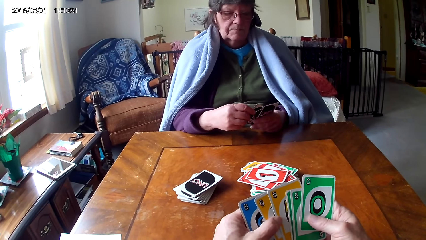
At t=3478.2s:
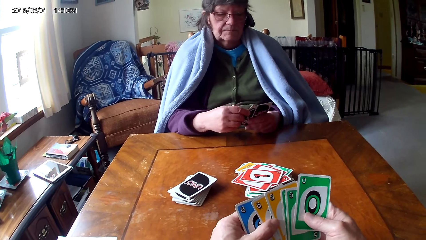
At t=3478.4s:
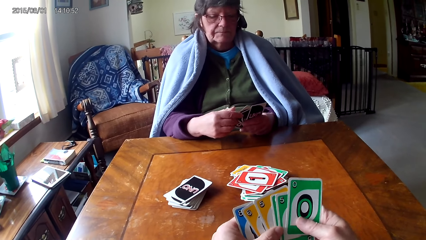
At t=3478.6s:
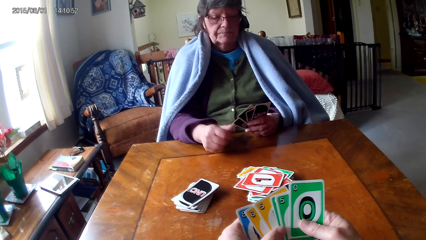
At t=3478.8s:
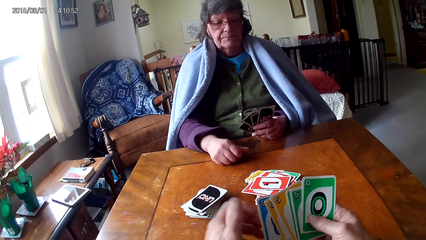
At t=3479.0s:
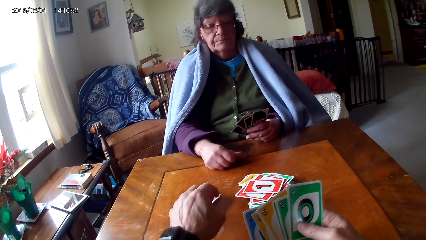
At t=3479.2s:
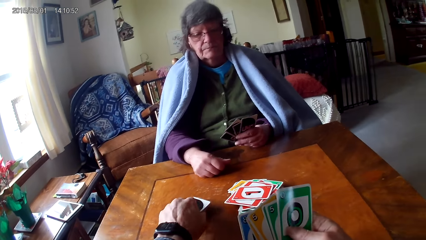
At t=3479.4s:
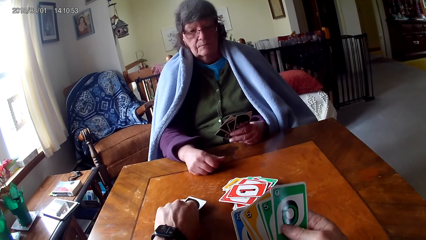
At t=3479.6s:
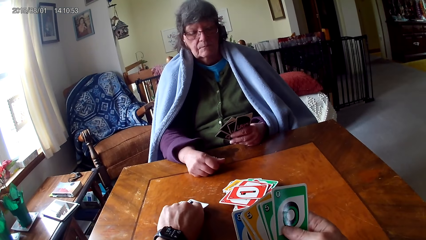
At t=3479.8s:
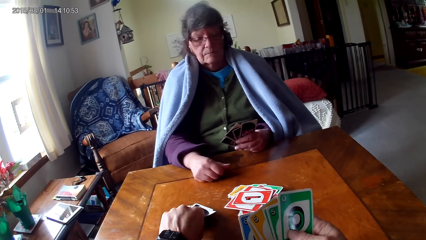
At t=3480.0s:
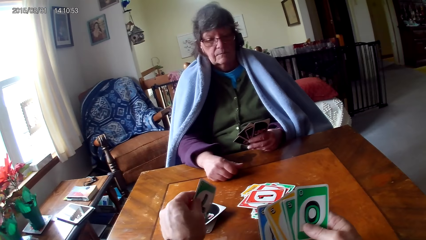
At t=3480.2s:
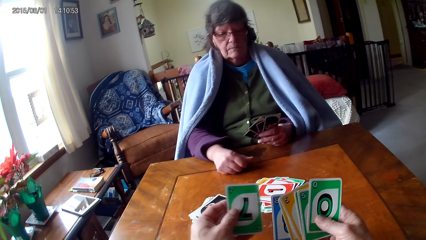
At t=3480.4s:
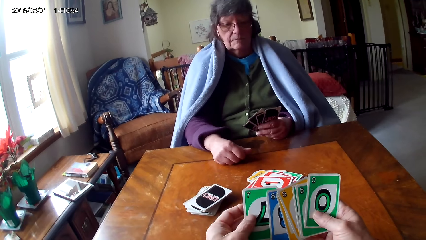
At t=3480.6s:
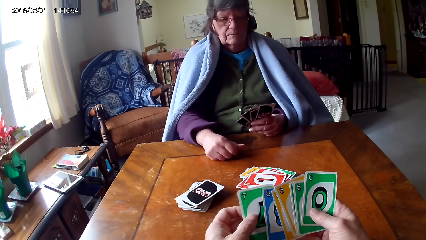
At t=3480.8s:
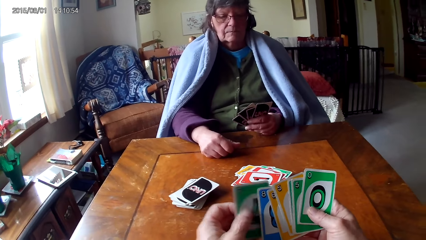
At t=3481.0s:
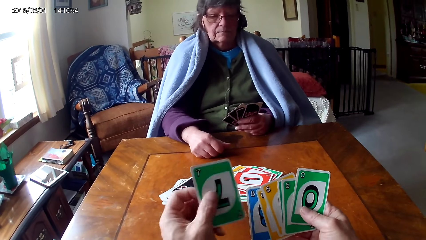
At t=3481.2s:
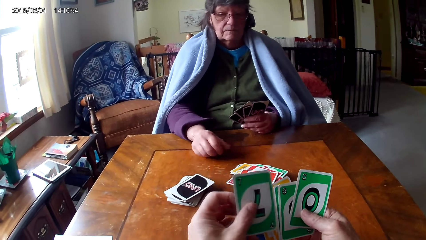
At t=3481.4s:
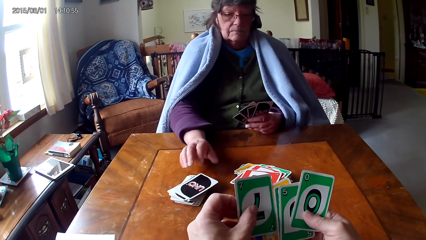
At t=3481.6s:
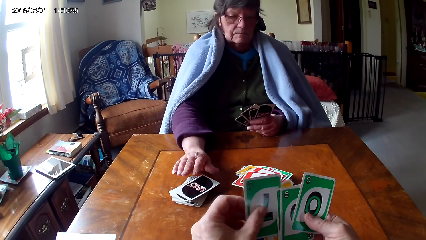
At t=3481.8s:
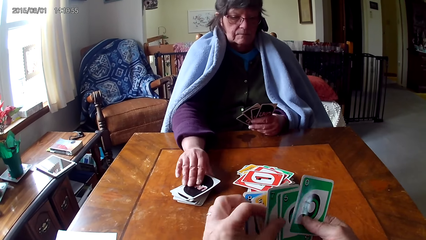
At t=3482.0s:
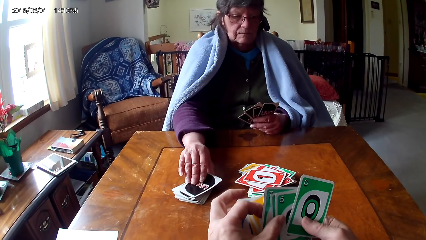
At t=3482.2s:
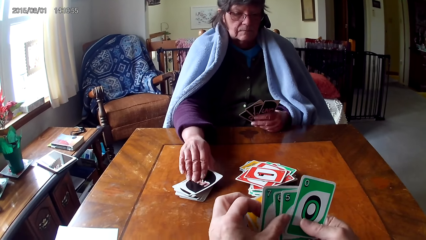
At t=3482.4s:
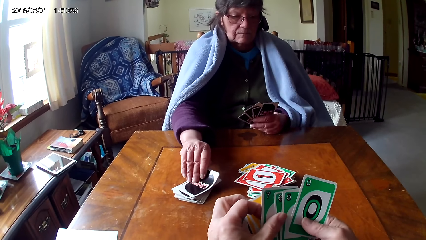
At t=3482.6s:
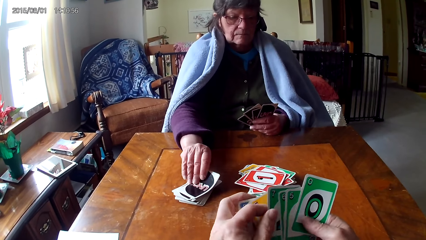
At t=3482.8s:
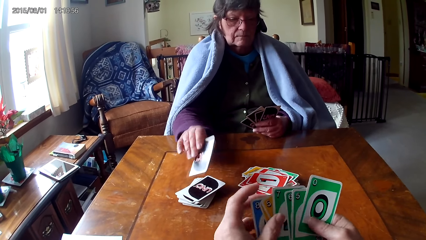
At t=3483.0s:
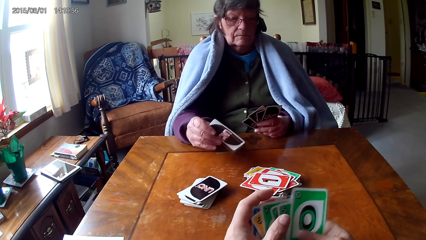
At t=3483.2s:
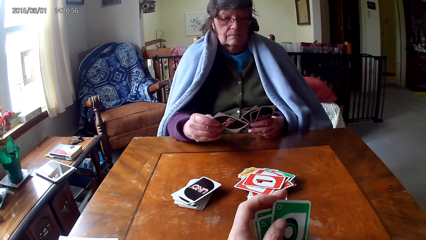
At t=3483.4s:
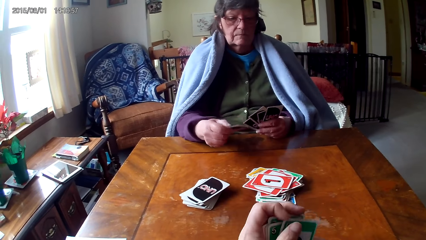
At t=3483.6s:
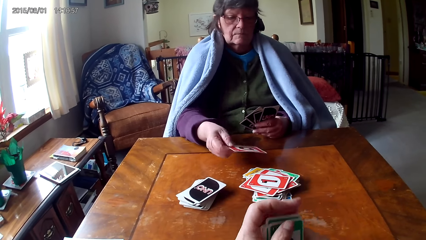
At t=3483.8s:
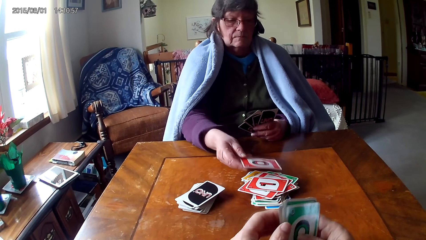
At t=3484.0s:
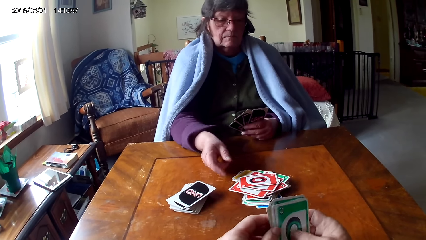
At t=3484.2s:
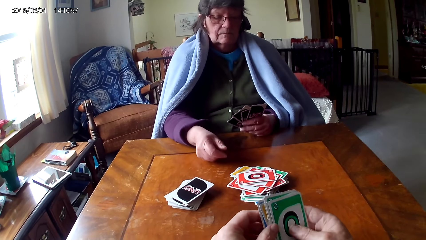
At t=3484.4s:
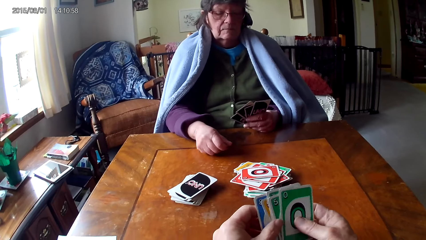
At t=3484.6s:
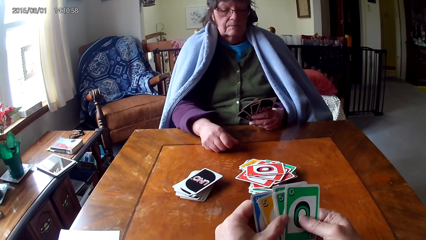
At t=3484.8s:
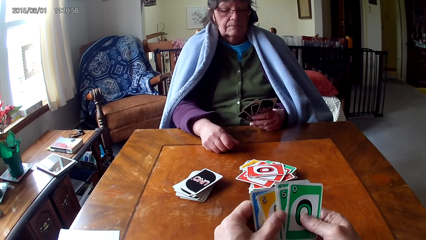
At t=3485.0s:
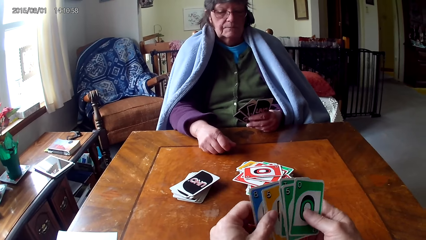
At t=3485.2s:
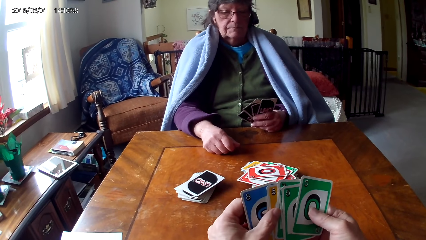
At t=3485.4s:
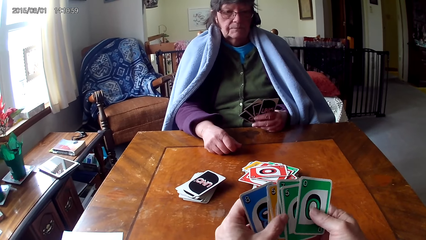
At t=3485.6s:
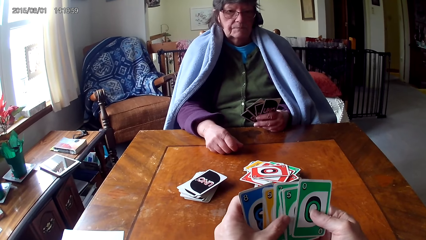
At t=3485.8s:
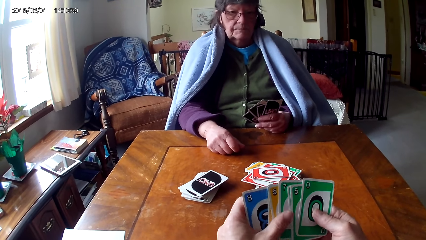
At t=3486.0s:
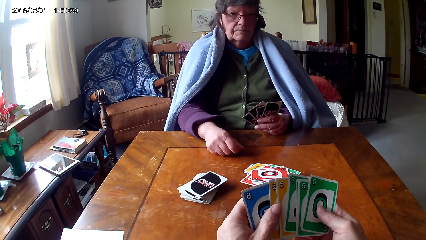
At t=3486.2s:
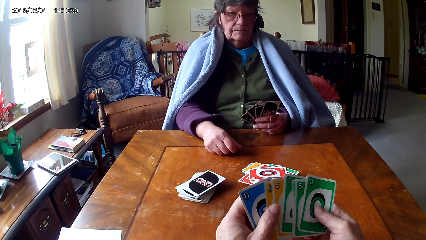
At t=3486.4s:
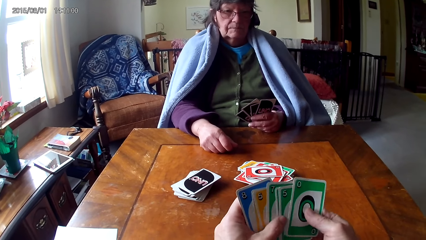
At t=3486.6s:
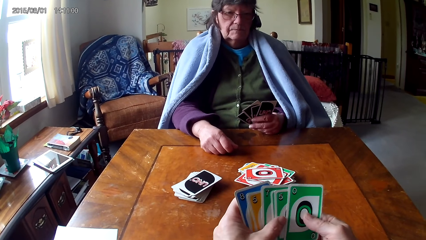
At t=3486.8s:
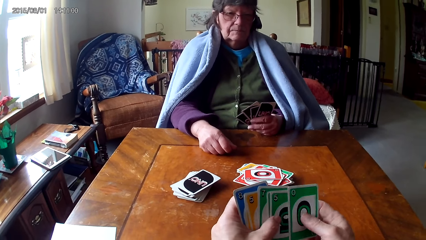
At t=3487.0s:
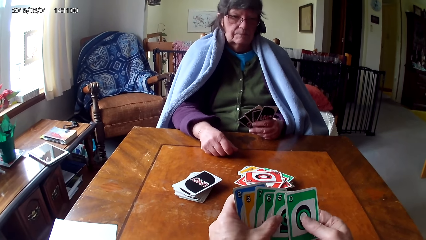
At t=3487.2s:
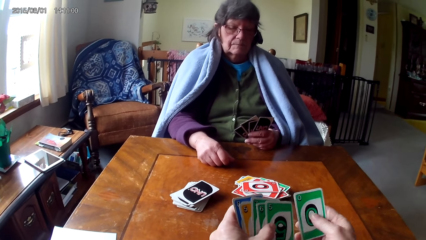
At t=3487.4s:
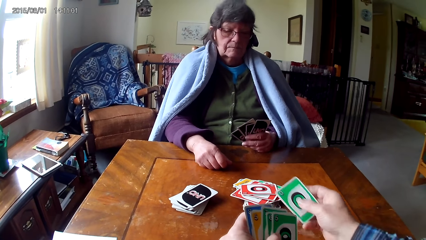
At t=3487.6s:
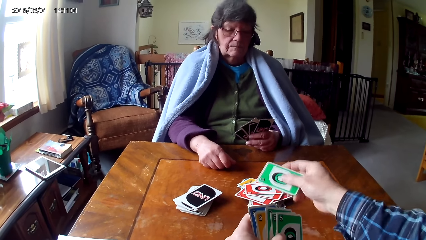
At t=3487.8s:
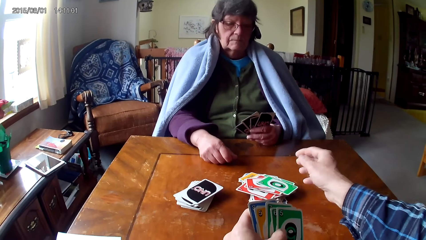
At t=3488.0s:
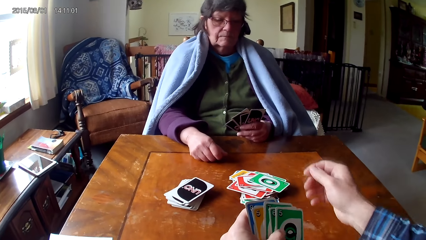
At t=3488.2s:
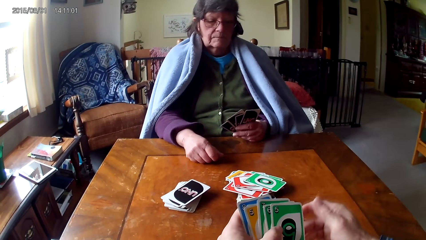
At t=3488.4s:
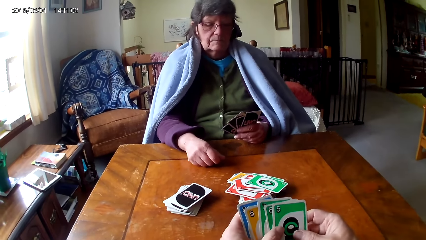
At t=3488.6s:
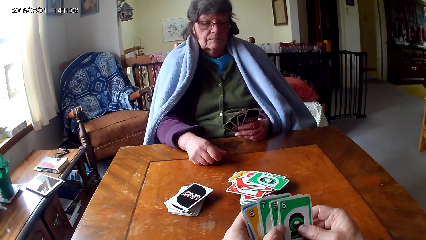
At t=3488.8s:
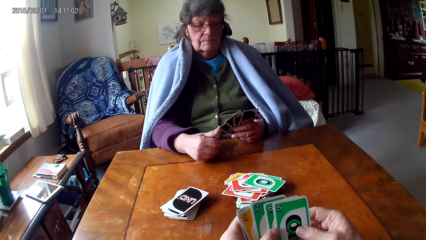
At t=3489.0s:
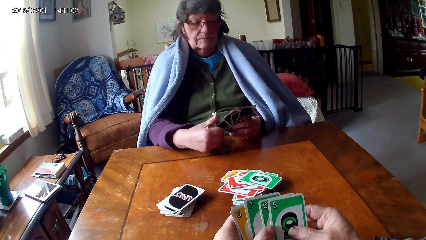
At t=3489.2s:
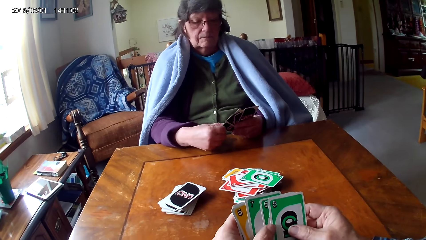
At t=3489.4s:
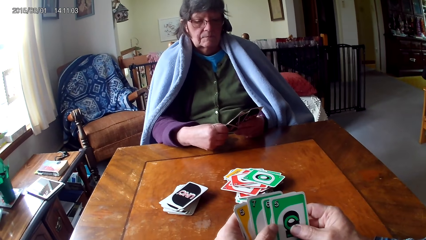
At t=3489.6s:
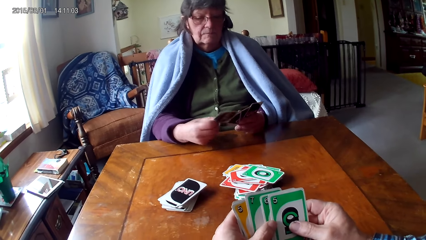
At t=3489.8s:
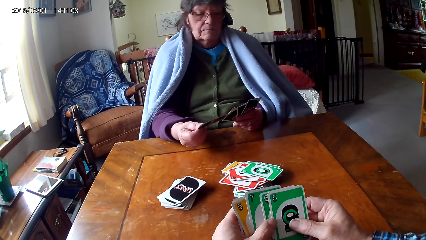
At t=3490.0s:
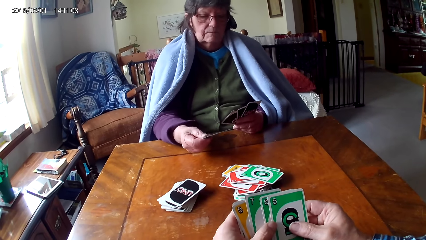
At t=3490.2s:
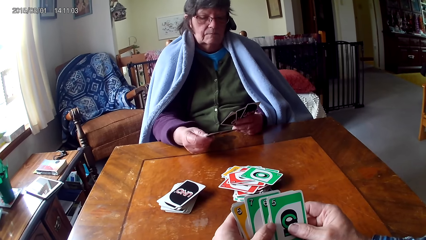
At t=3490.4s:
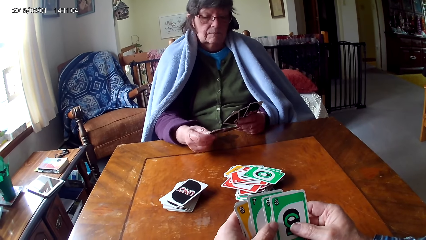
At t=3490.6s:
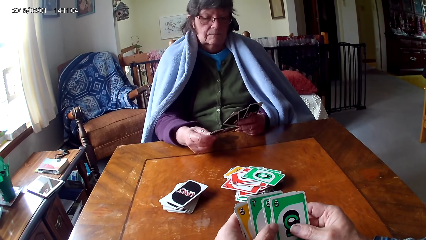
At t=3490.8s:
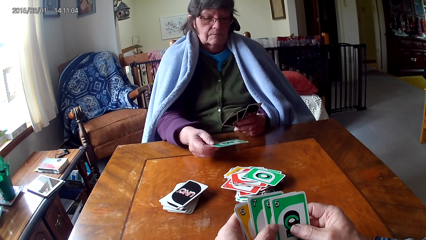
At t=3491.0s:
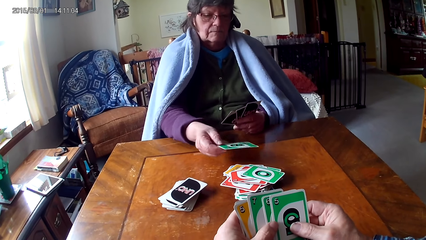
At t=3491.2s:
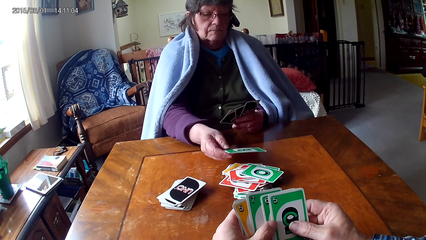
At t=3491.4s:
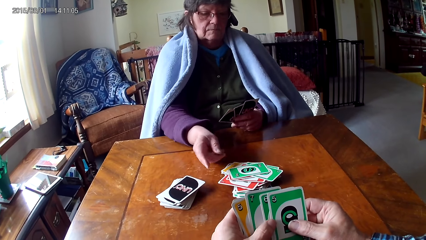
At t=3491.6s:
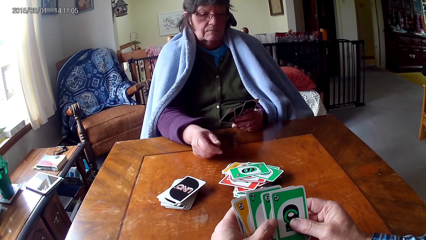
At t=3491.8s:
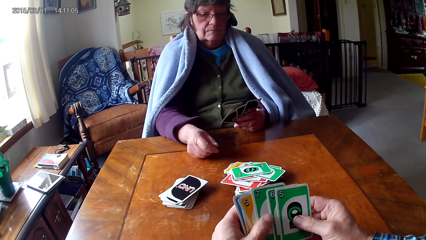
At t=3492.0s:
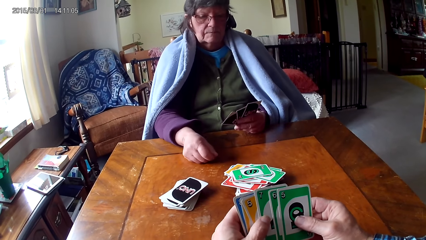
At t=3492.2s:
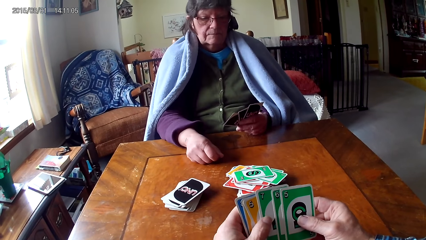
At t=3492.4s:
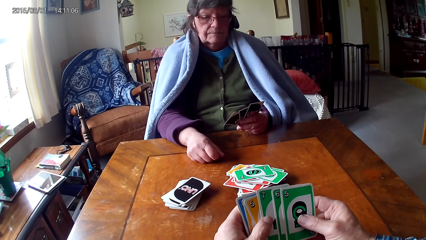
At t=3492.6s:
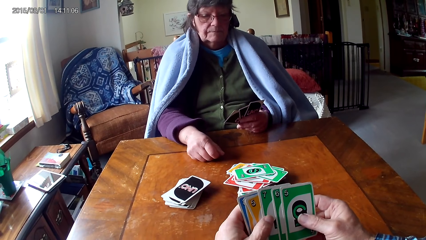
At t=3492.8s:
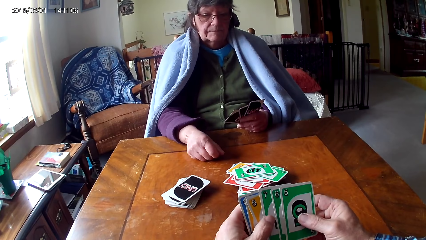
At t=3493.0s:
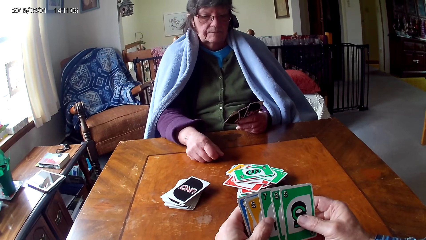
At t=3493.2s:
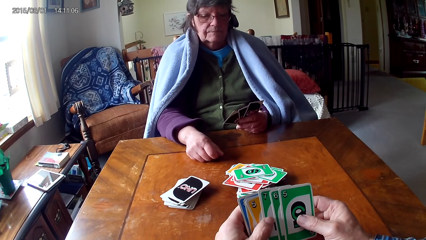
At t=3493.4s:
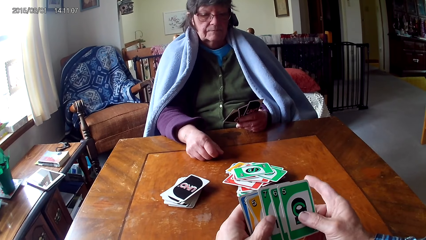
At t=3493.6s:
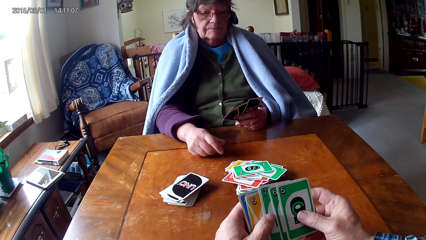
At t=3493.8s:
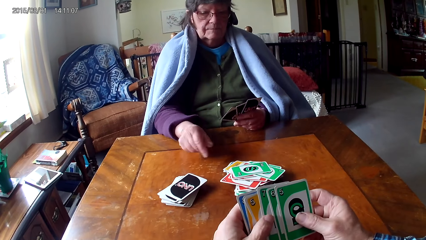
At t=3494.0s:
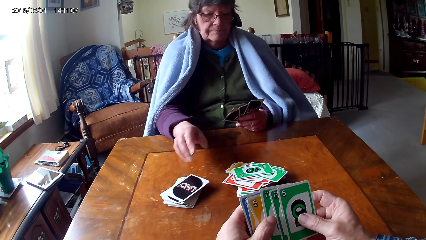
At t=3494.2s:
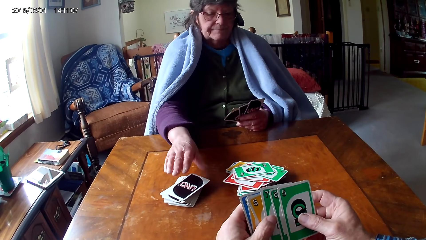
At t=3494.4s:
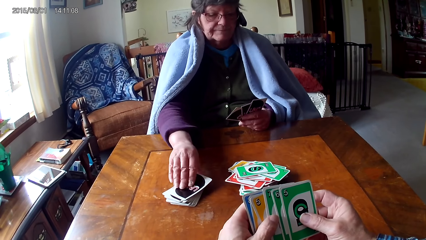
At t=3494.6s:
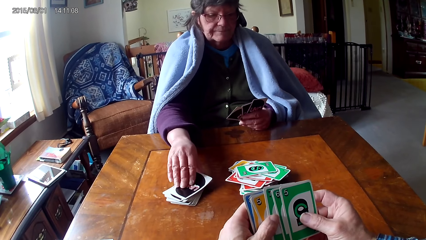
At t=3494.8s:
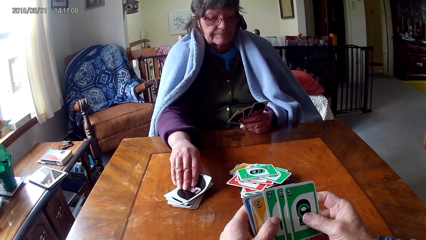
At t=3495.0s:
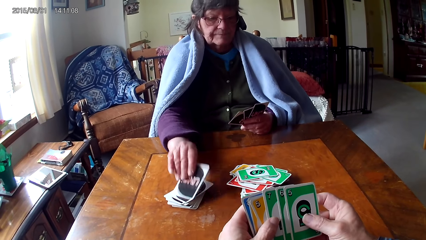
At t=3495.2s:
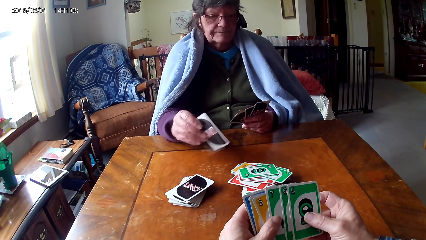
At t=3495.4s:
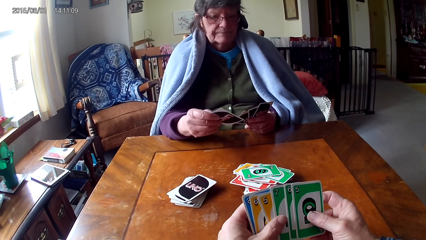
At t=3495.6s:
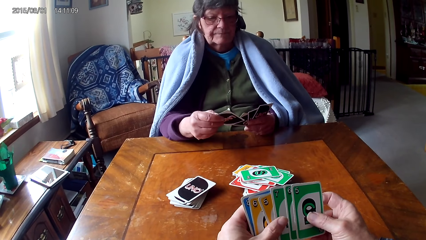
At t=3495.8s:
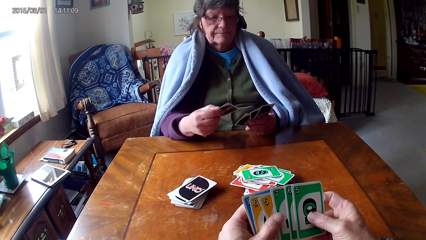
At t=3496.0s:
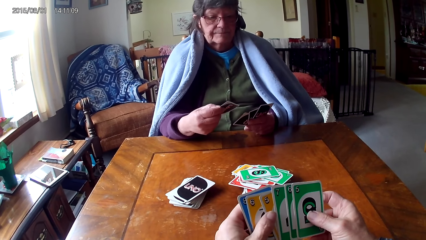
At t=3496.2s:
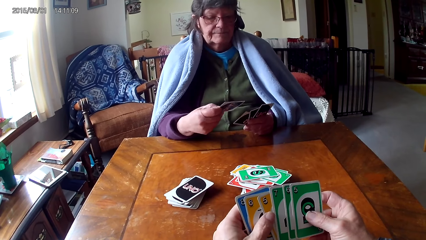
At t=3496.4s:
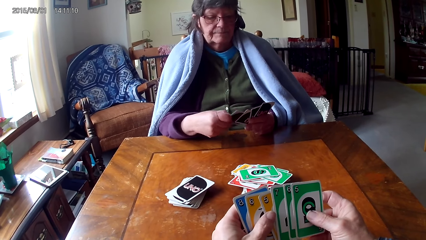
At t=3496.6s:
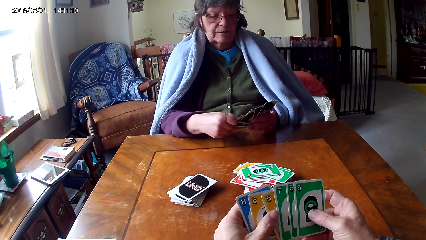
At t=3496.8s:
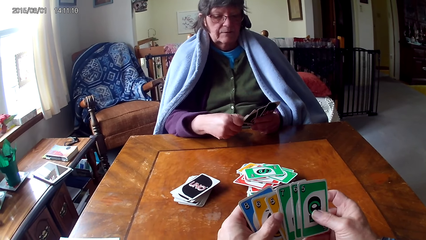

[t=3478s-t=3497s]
The camera wearer picks up a card. They look at a person pick up a card. They put a card on the table. They look at the person put a card on the table. They look at the person pick up a card.
